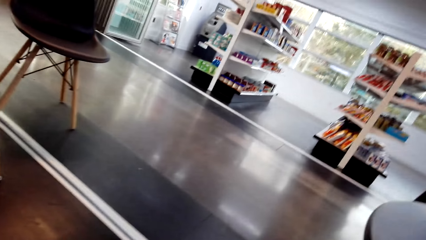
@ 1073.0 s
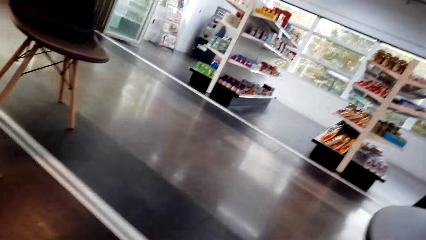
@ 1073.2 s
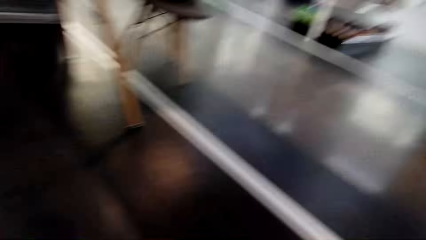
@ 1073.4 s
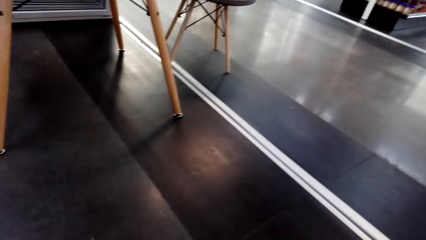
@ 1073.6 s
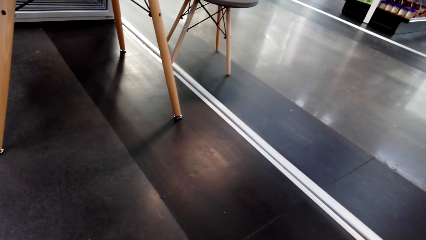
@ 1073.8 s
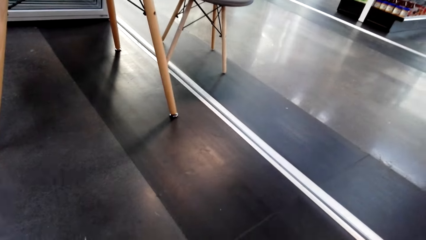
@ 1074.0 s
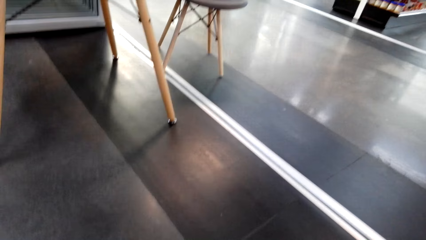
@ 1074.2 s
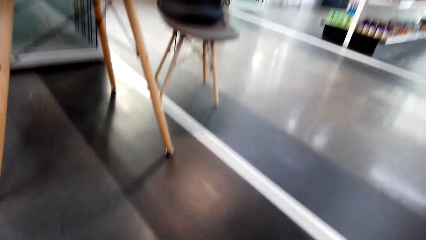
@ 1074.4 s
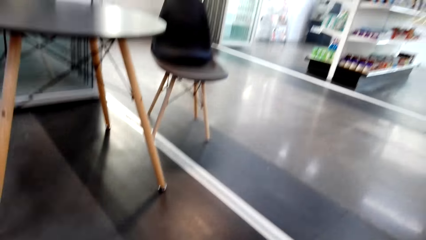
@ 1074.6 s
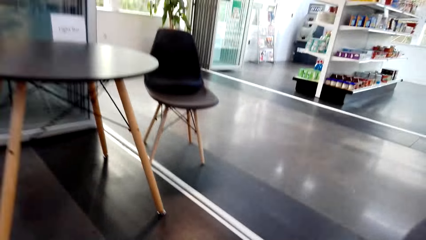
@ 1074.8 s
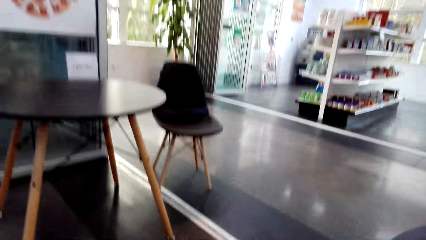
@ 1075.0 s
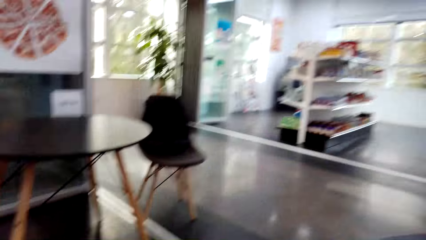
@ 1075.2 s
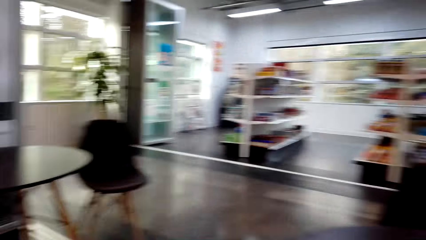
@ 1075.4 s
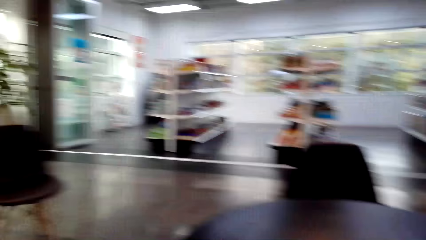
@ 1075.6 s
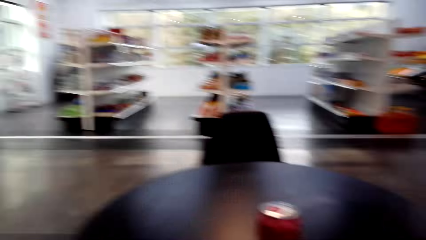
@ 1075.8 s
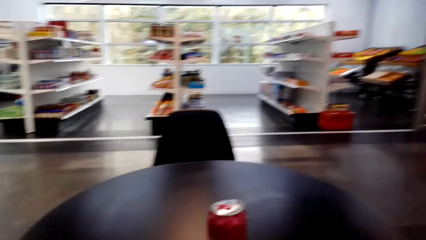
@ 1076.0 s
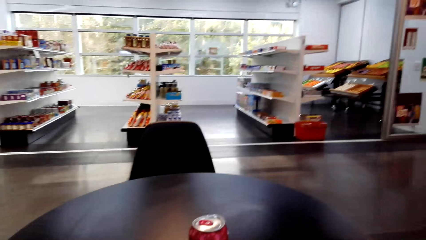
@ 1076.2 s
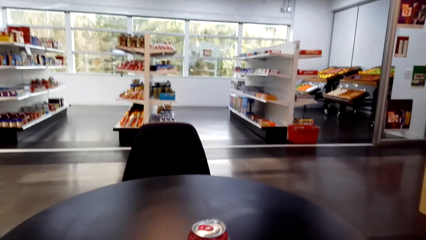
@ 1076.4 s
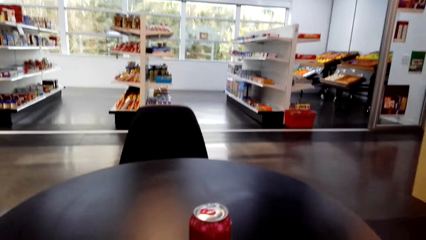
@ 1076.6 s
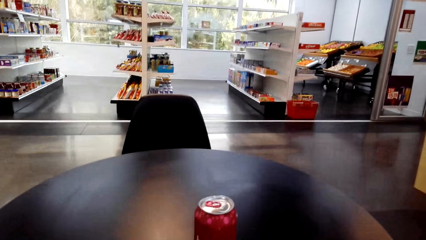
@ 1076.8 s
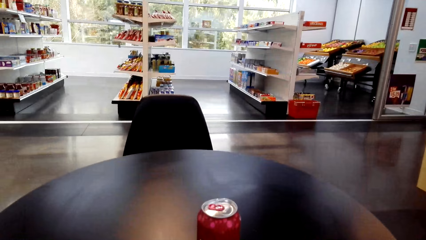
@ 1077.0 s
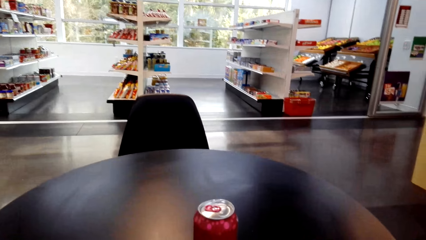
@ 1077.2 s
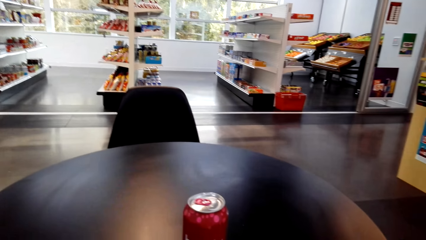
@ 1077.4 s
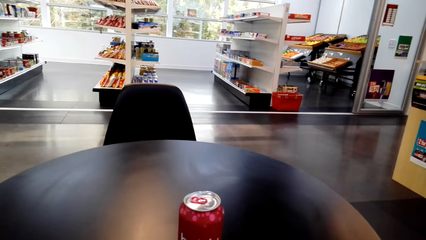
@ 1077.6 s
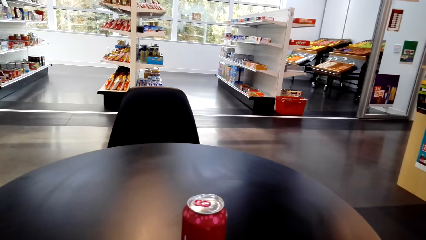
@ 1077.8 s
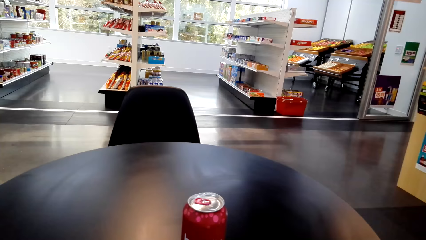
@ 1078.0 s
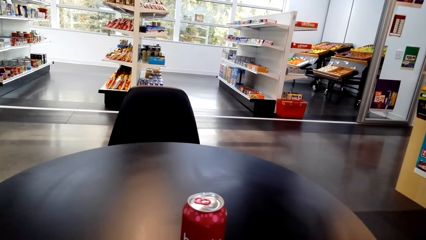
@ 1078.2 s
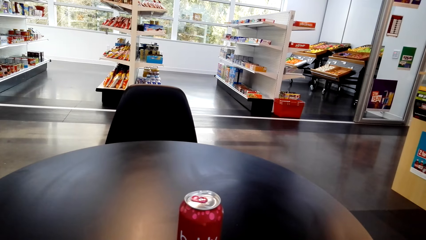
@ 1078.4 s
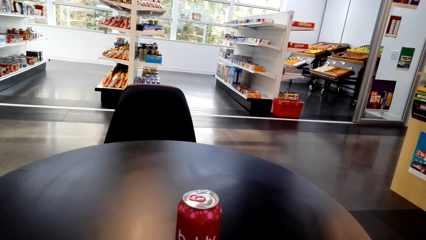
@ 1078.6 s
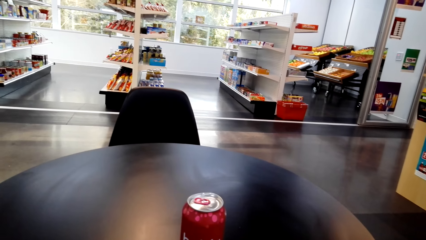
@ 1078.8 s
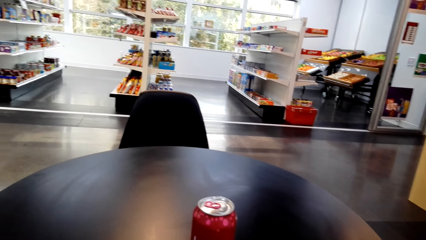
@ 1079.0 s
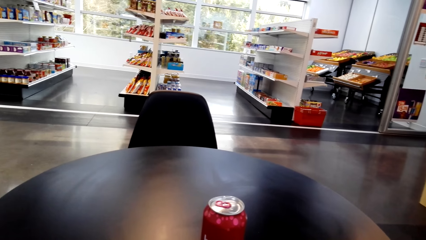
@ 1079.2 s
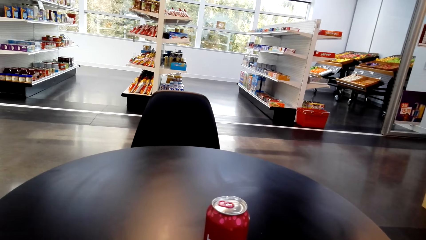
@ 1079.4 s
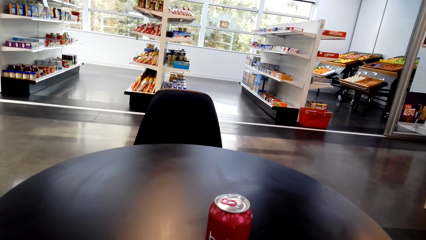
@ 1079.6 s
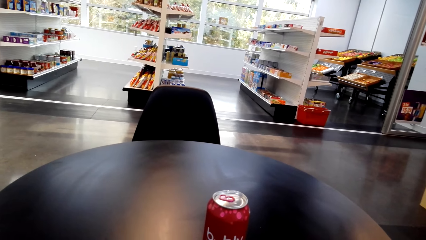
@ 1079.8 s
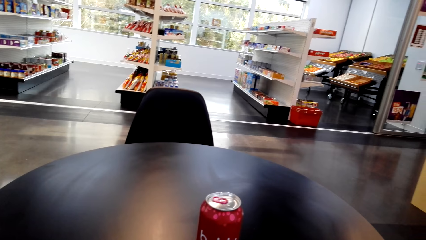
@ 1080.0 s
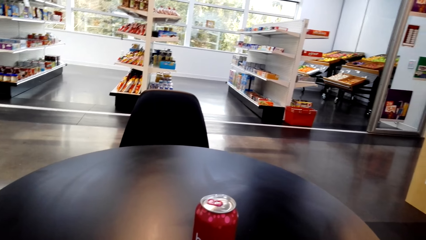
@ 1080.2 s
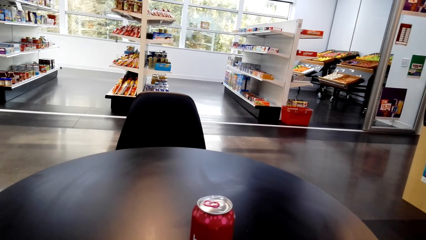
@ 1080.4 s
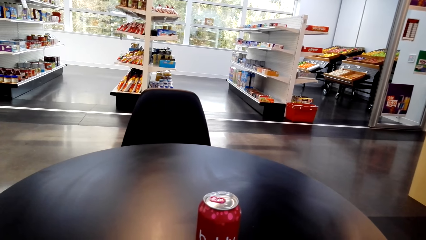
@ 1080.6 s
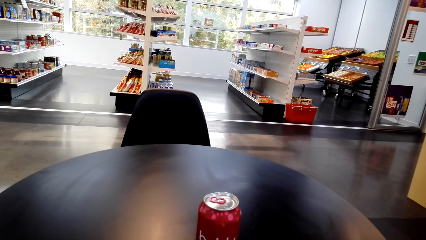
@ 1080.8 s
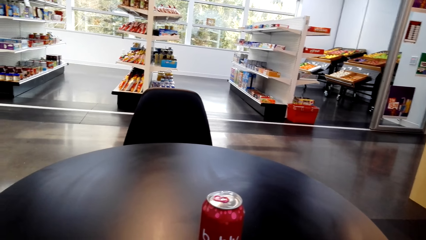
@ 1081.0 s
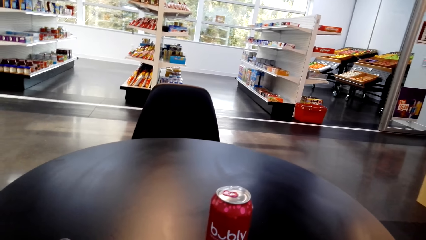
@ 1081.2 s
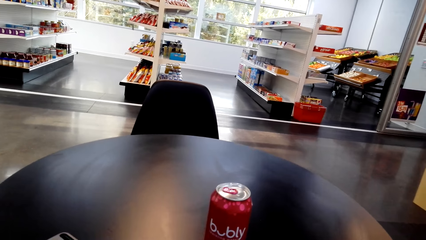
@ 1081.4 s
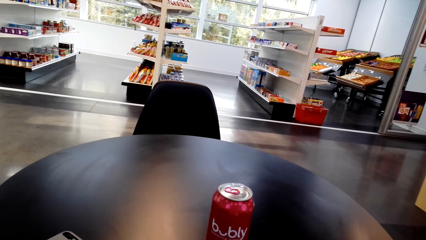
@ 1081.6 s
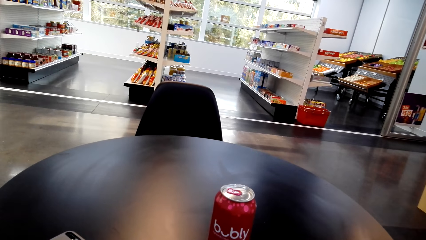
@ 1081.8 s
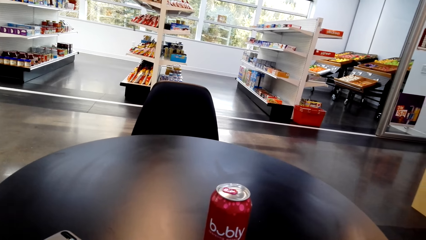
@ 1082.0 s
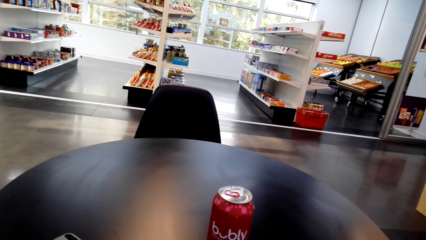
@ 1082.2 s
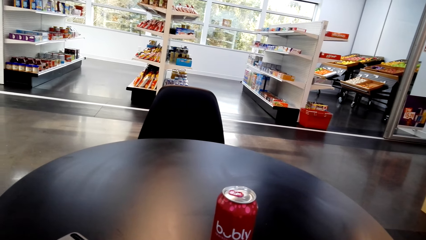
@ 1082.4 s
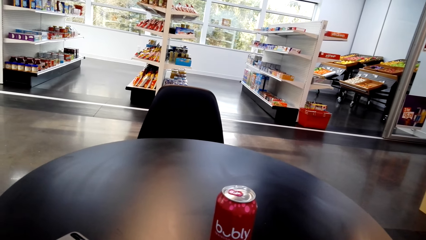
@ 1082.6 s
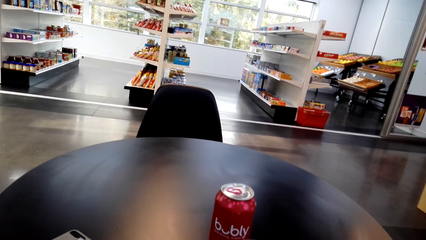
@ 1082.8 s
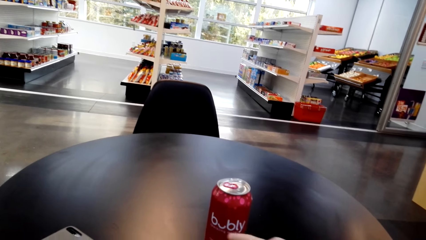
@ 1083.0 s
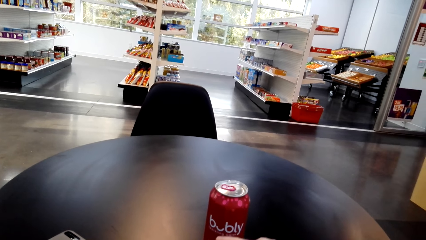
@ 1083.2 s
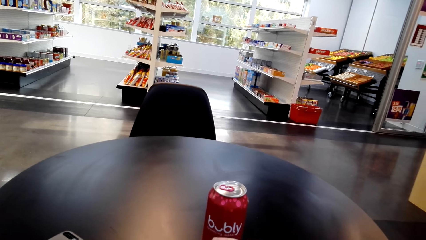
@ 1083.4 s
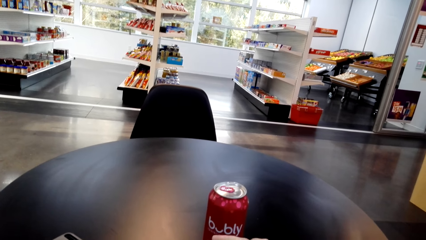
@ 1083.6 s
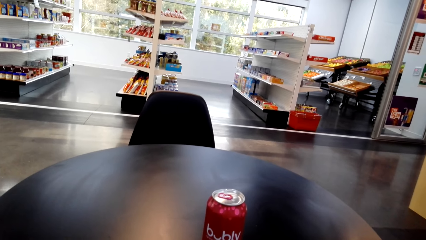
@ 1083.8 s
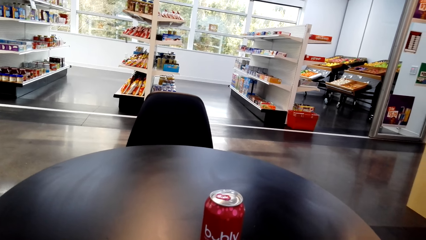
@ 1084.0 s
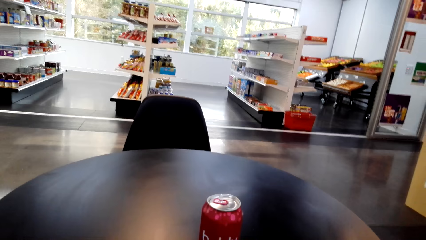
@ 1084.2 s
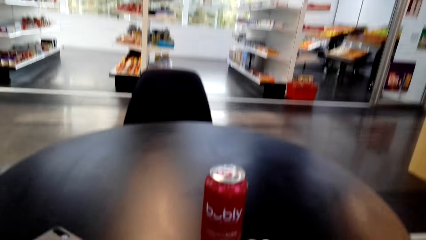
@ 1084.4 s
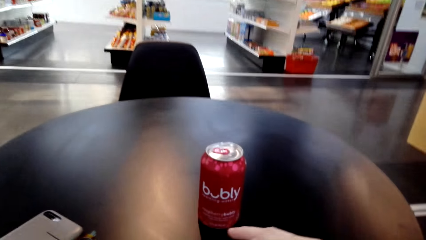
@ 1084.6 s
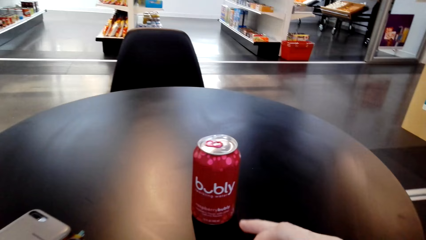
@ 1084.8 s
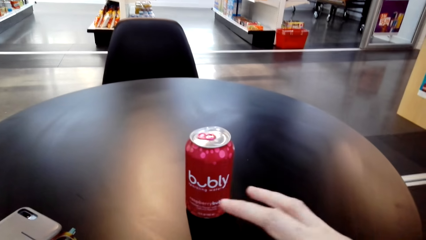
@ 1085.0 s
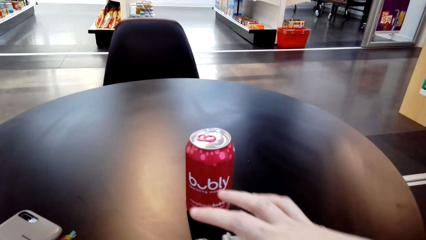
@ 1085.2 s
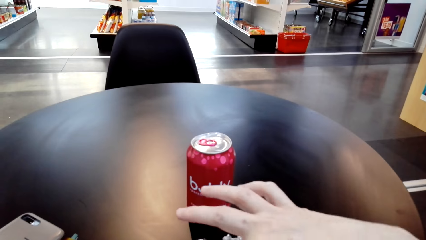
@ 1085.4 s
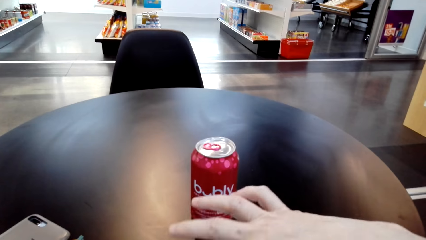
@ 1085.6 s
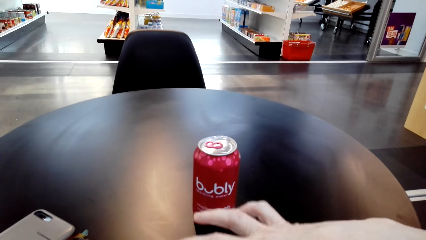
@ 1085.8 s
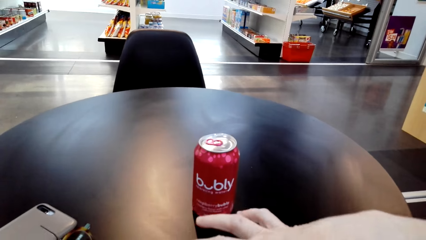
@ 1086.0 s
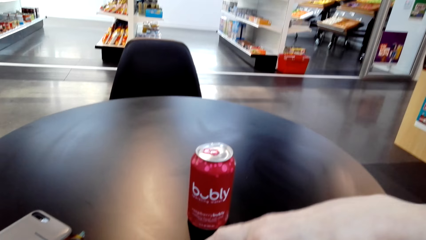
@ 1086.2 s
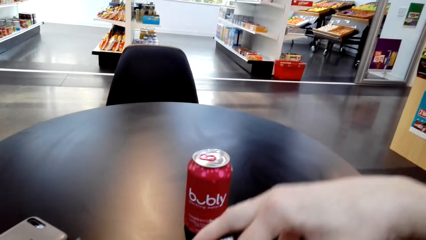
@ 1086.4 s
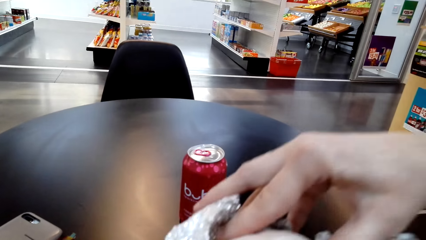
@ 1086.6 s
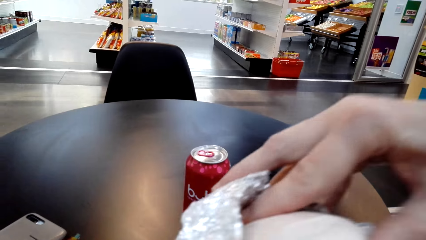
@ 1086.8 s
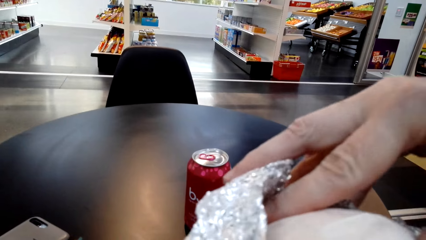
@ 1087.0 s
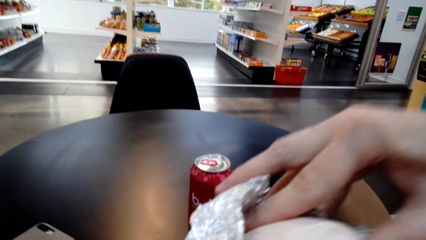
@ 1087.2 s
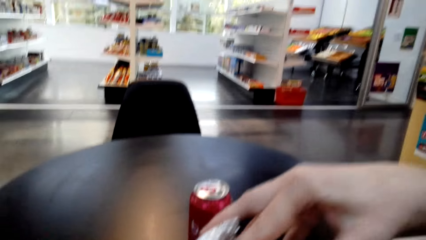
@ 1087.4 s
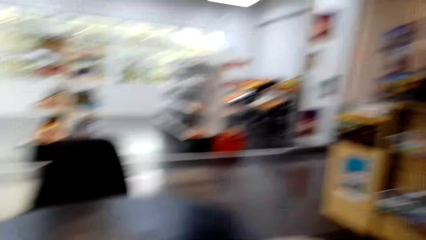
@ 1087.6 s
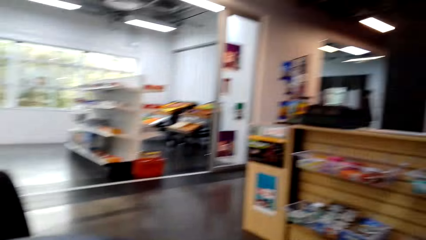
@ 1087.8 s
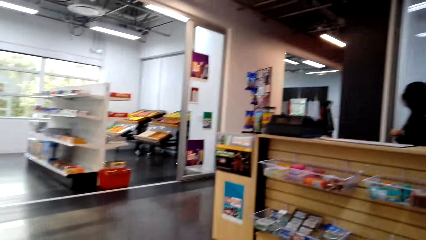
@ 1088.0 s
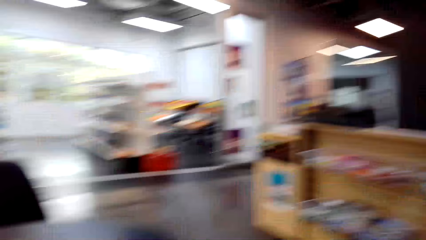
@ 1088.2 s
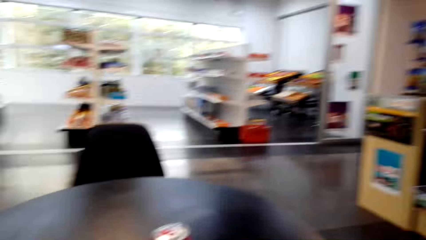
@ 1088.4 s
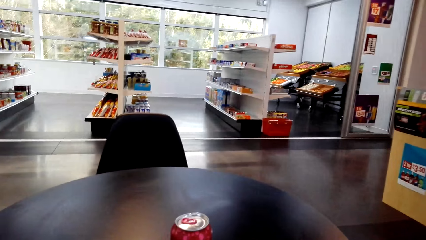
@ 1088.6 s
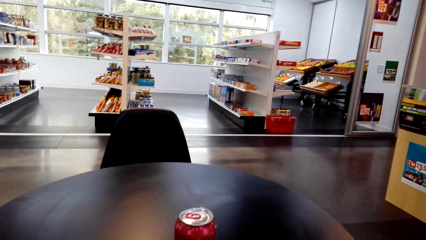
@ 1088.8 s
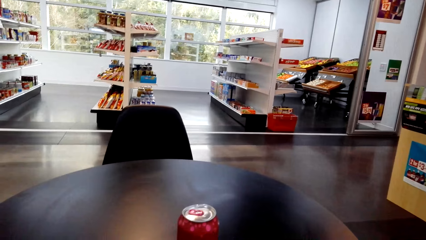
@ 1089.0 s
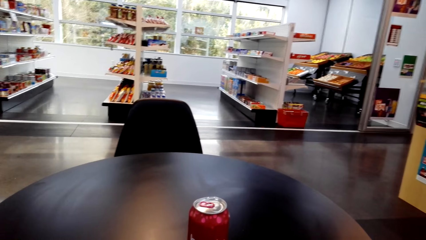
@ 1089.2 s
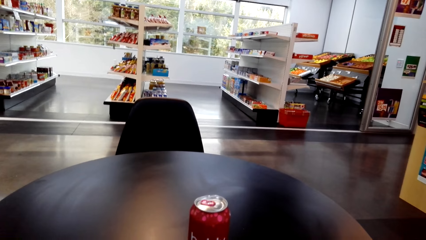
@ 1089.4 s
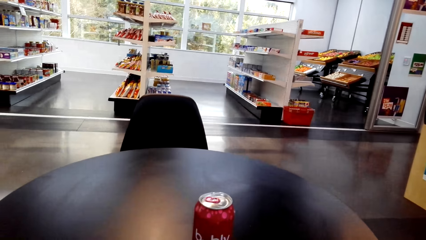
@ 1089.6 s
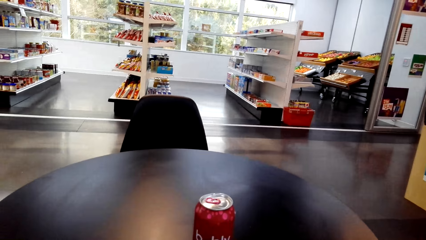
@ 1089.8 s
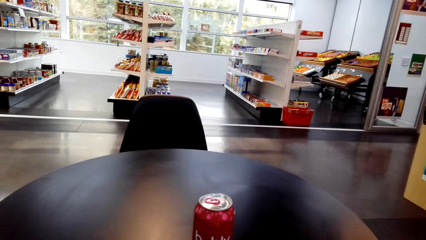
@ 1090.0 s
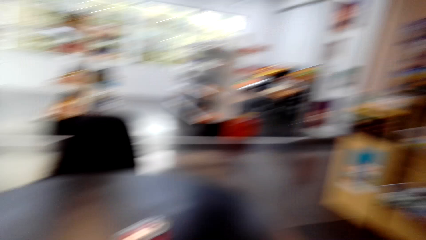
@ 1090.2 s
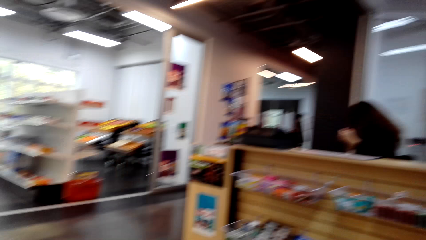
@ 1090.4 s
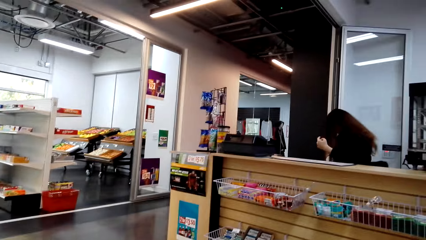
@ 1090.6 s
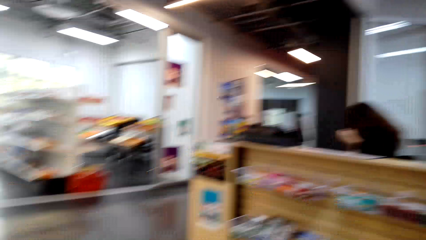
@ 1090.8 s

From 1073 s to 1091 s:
The camera wearer stares in the grocery. They turn around. They look around. They move something from the table. They pick up an object. They stare in the grocery.
